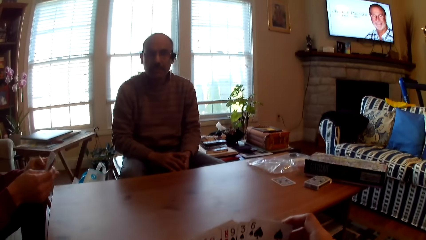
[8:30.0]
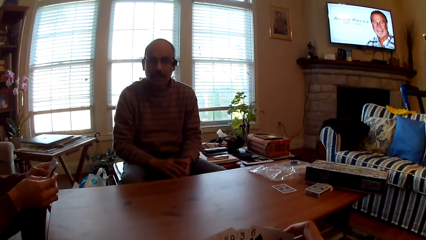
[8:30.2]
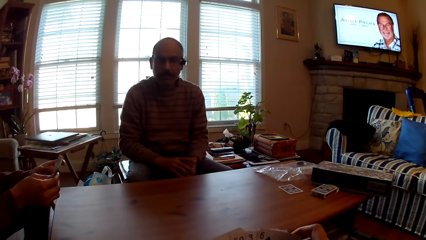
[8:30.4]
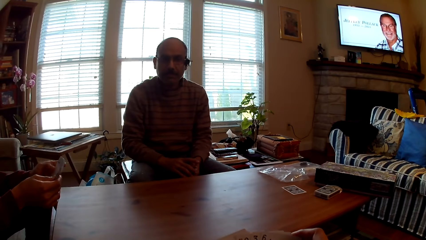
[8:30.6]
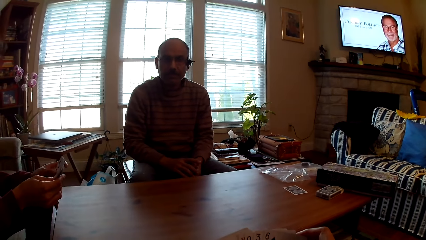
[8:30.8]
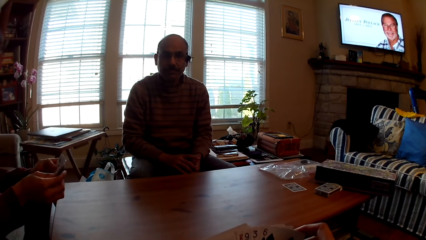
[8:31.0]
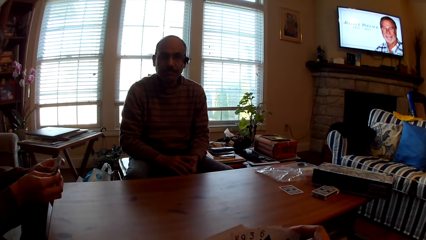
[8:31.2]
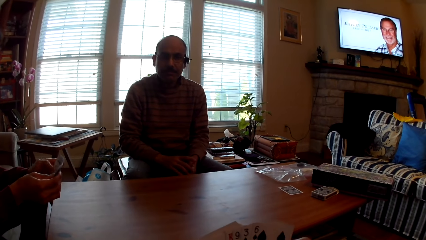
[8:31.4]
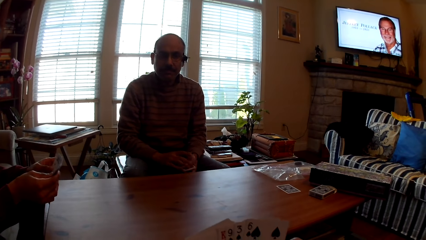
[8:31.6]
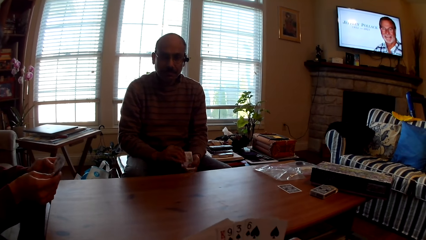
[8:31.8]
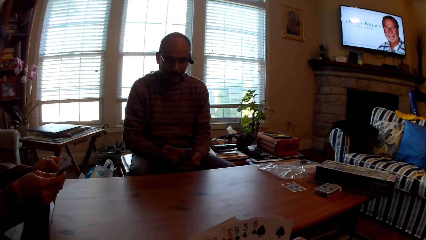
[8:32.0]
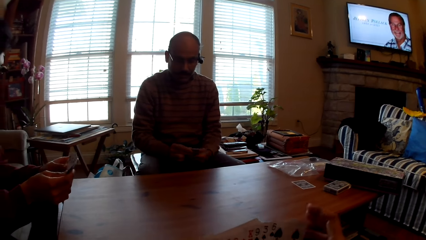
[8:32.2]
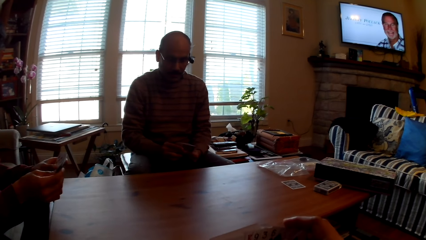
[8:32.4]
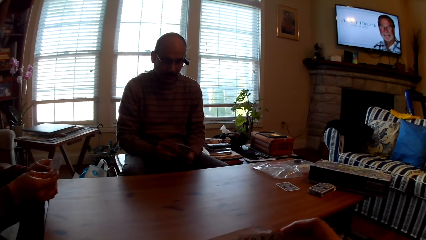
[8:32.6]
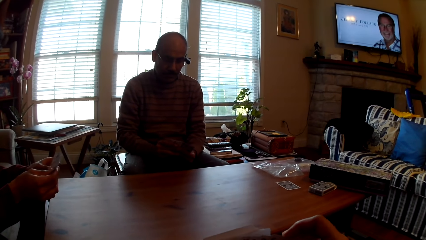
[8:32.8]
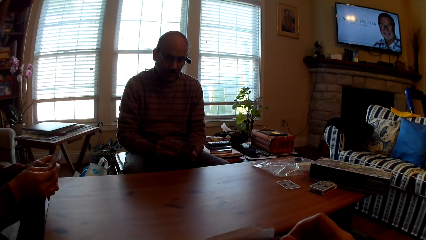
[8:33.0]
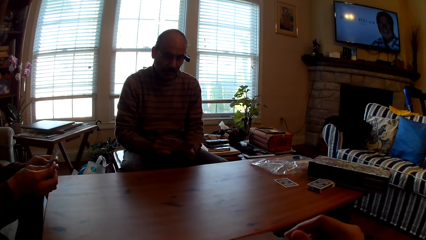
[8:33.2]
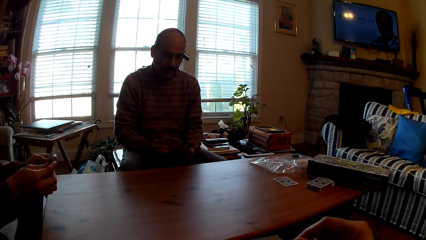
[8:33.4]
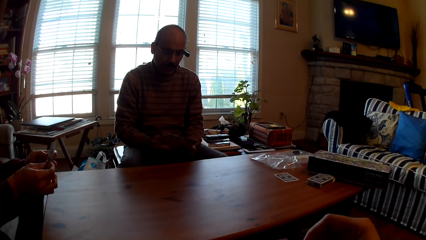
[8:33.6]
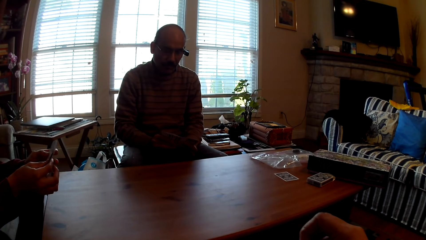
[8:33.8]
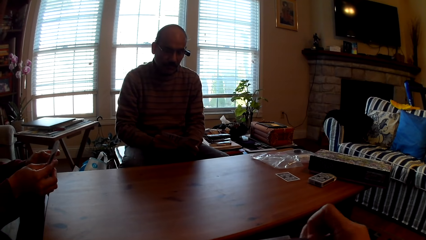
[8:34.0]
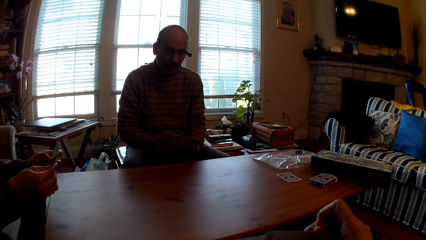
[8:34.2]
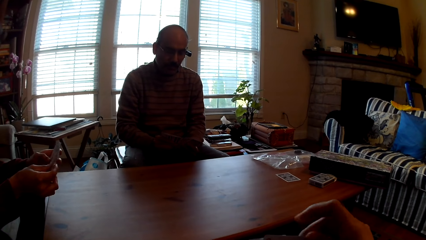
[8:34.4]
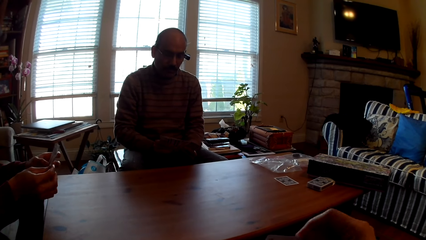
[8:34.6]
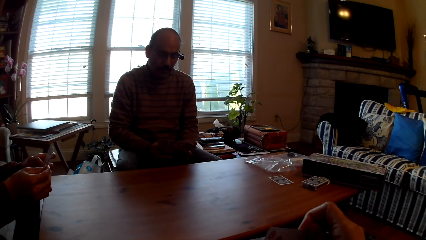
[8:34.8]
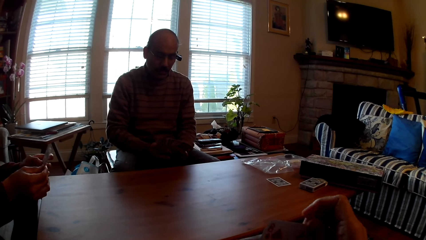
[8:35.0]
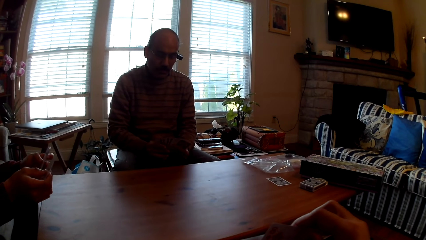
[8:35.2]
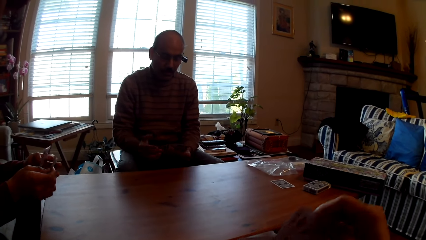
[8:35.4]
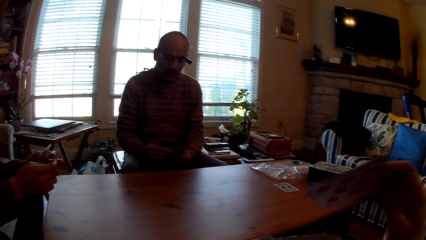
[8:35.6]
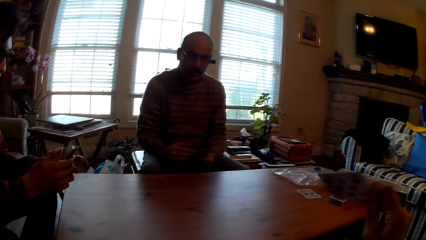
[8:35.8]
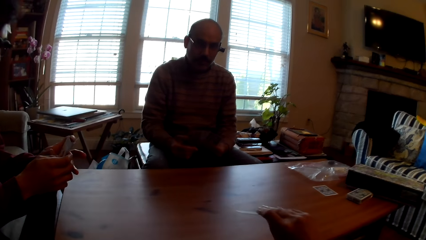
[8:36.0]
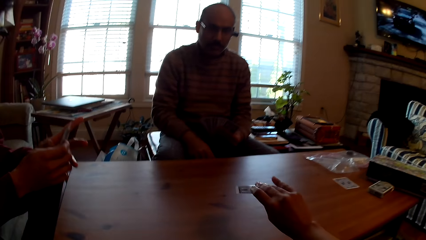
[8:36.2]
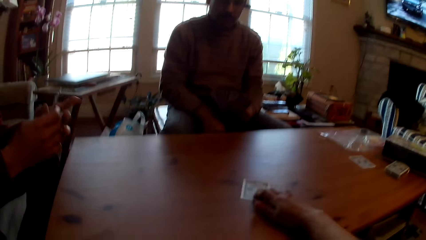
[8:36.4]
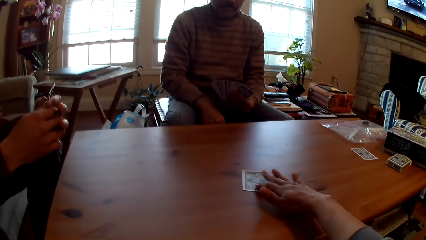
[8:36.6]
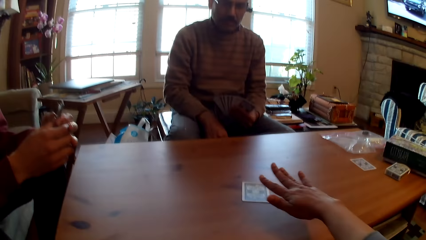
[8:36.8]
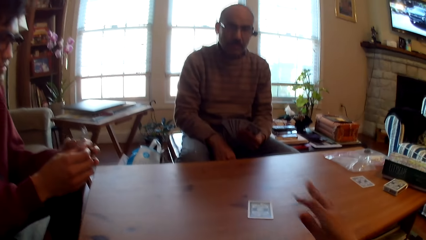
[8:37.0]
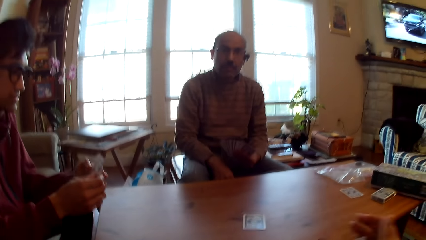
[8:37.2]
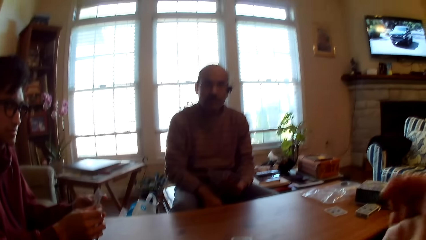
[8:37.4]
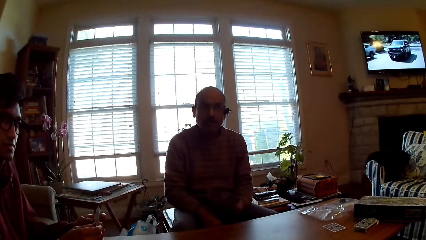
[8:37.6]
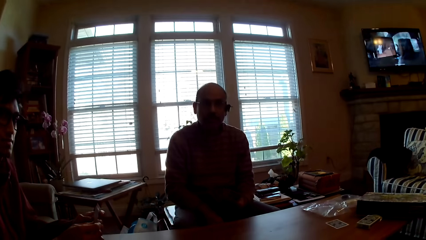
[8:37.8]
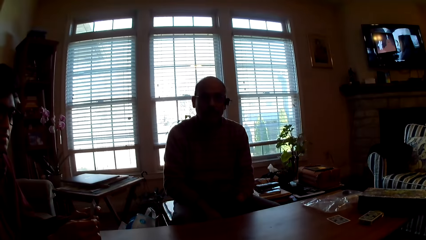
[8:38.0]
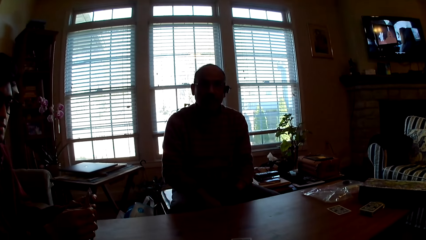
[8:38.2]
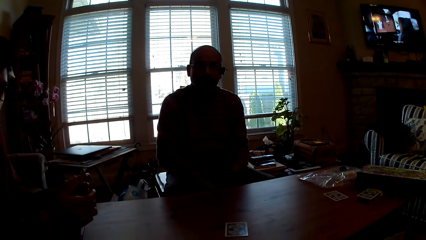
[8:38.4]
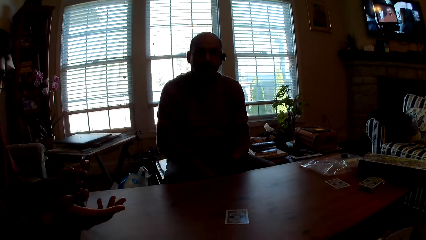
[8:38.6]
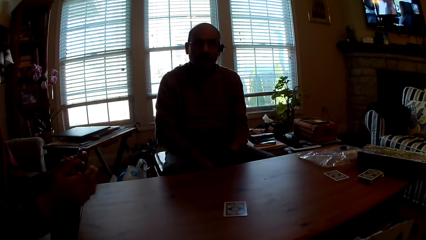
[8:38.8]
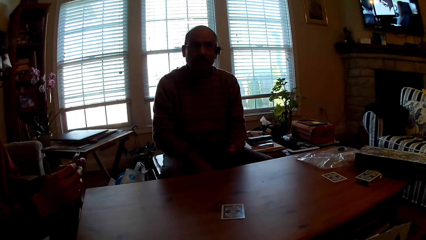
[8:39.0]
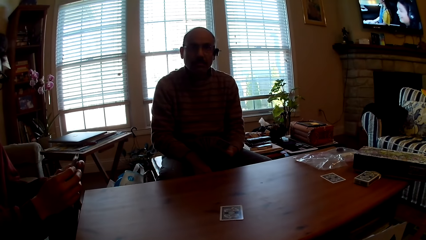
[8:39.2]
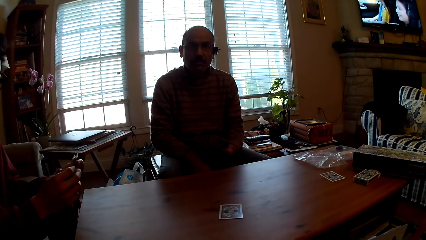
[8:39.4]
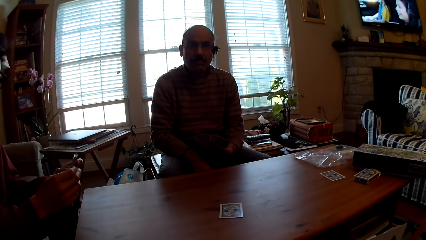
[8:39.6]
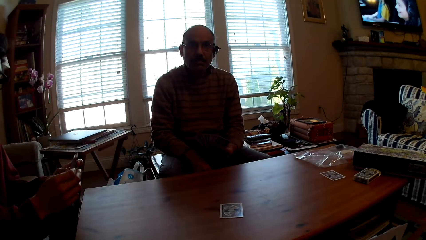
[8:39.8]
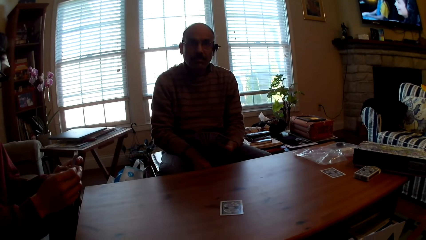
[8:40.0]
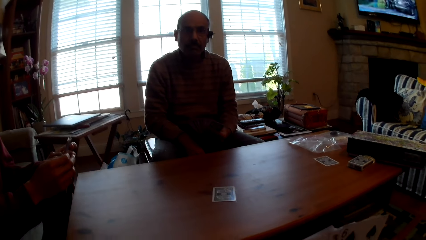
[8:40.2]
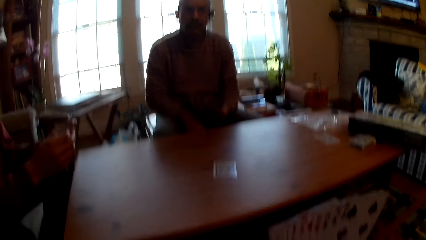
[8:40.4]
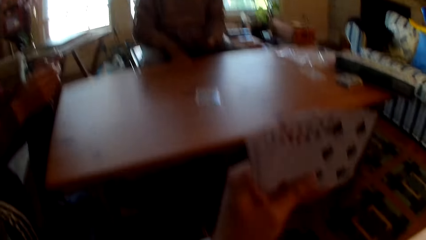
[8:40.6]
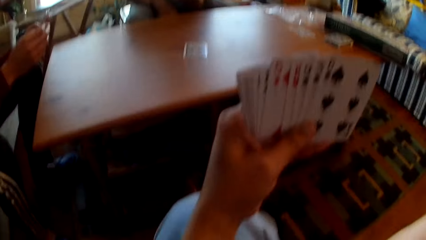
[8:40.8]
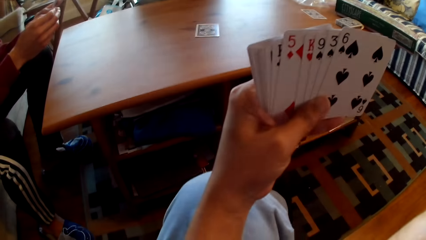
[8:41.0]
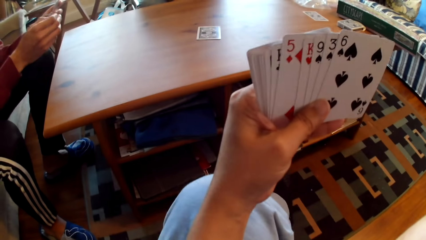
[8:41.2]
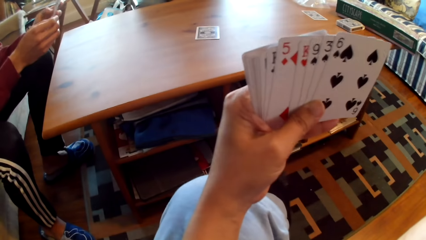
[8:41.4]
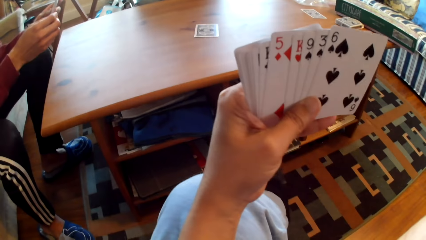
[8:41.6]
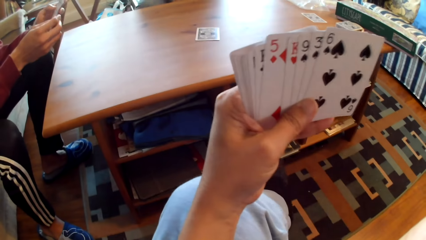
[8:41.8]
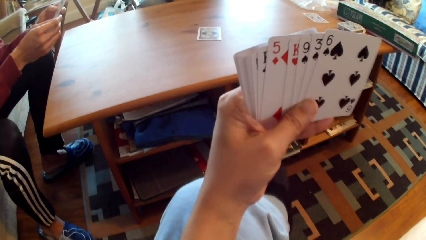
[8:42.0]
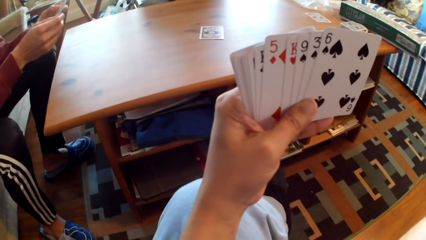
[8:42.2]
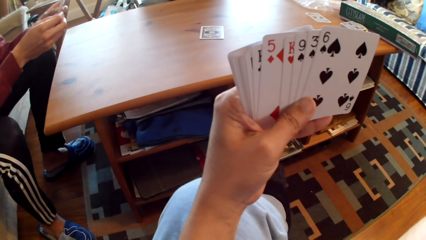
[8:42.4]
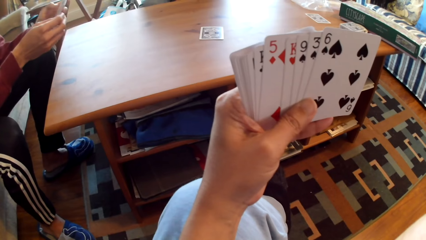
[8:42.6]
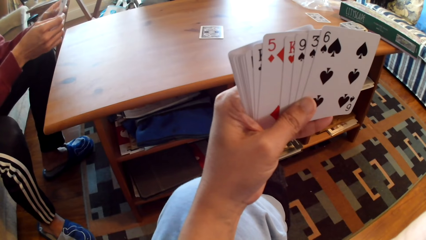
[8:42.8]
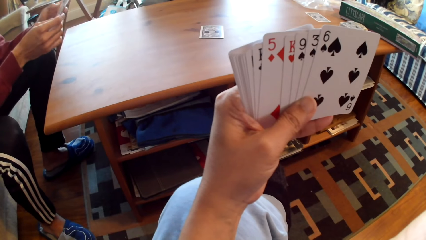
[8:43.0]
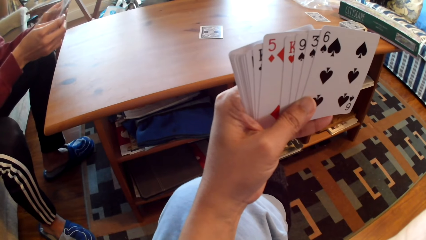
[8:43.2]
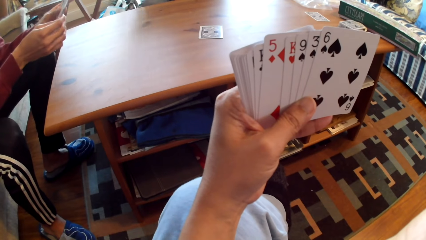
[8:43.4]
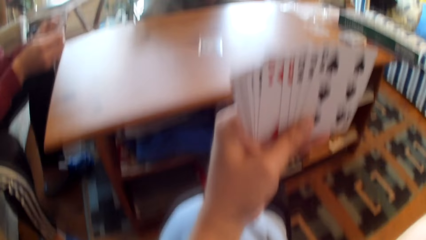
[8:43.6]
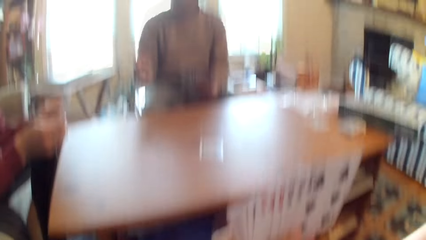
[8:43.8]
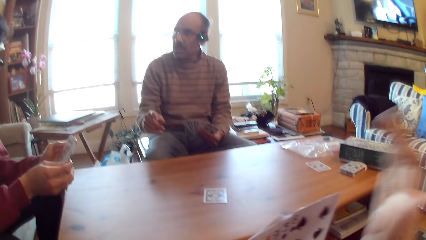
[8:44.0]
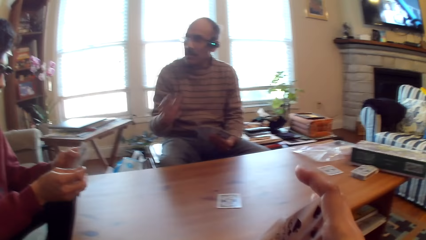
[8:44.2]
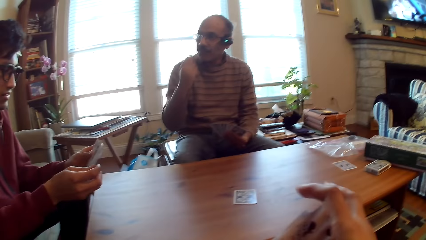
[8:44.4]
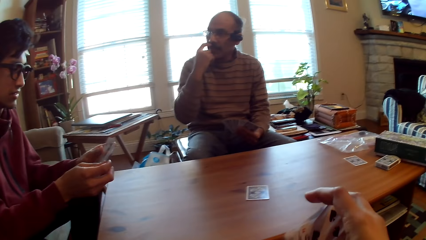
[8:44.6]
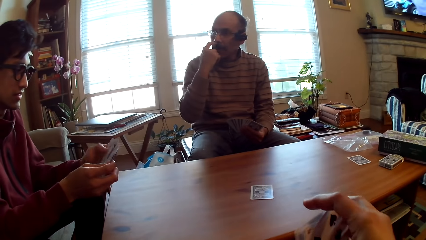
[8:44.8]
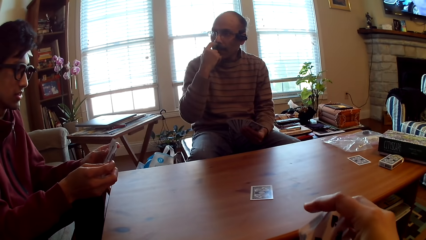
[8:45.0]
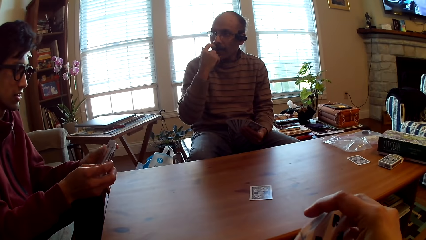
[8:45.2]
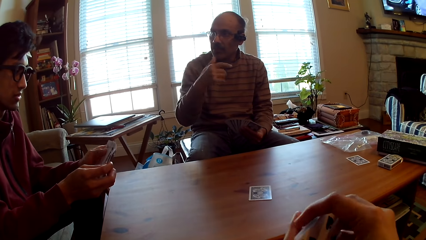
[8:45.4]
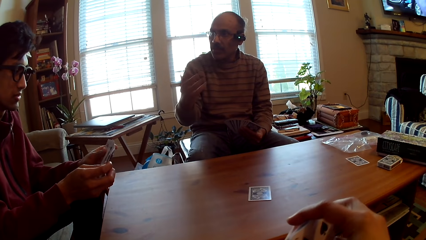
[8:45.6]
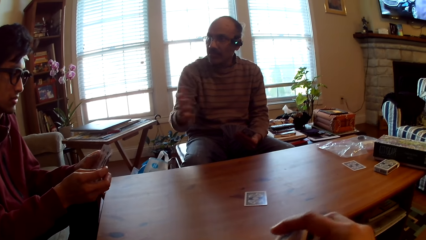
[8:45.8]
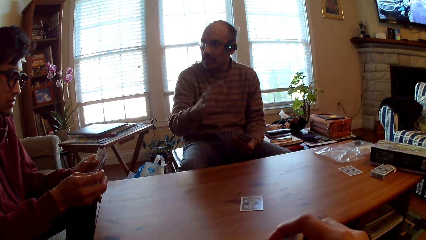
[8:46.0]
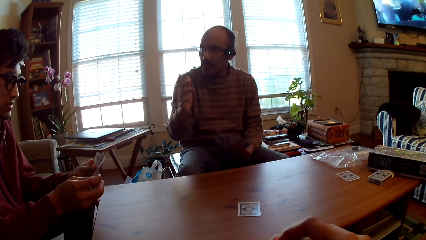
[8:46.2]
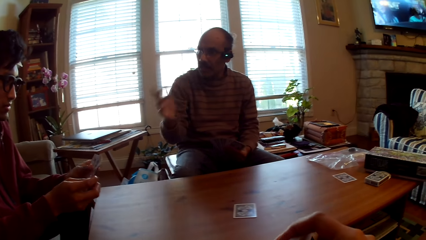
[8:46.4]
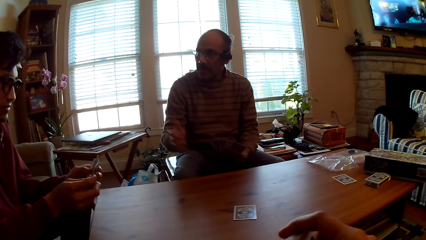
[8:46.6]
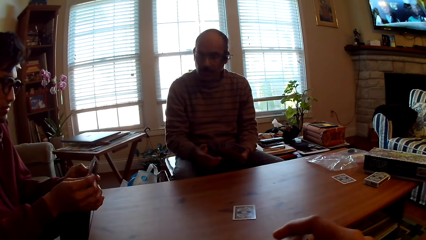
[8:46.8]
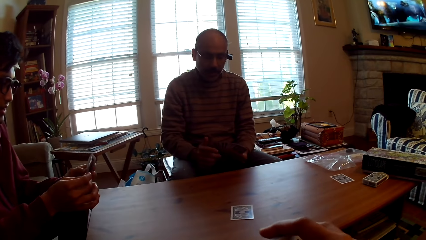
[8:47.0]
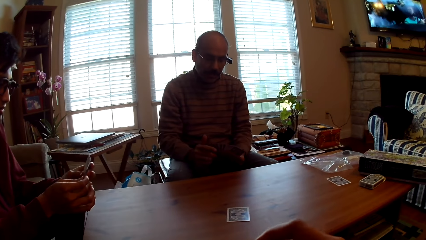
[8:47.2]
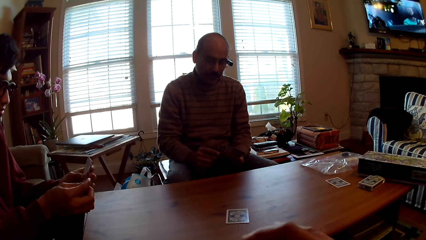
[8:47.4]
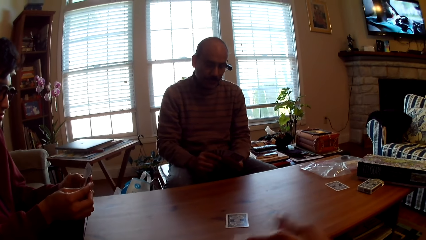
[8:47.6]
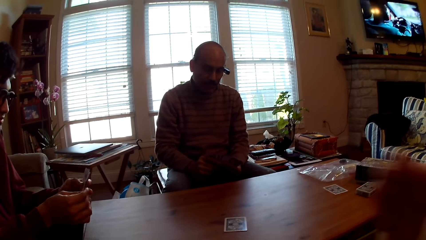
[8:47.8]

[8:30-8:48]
The camera wearer selects cards. A person selects cards. The camera wearer puts a card on the table. They play poker. Another person interacts with the camera wearer. The camera wearer lifts cards up. The other person selects cards. The first person touches the mouth. The first person interacts with the other person.
